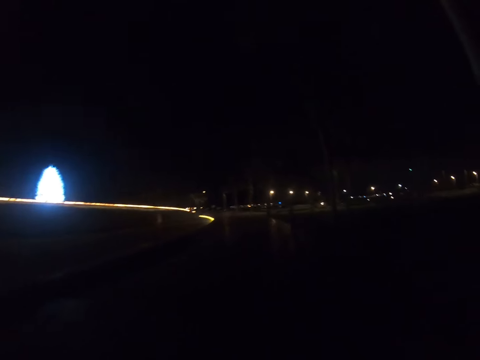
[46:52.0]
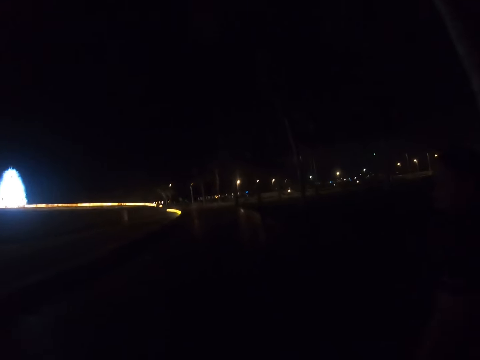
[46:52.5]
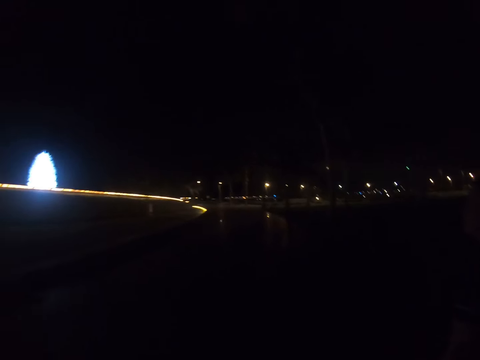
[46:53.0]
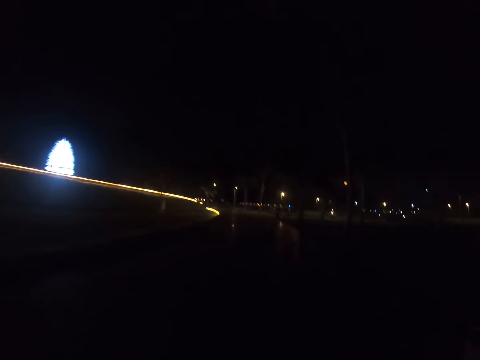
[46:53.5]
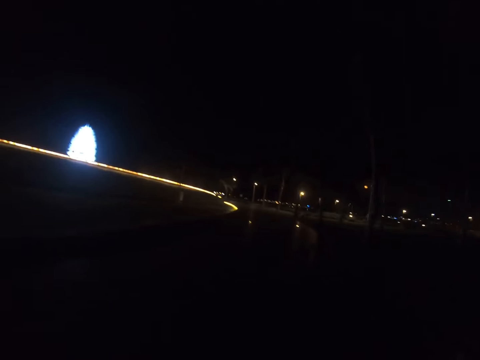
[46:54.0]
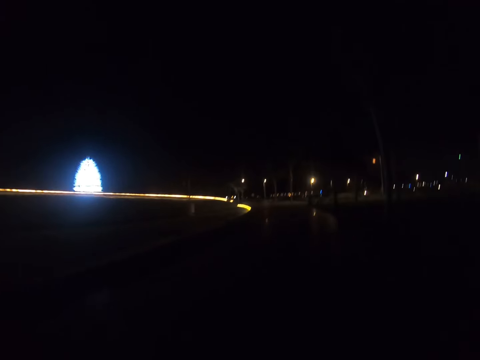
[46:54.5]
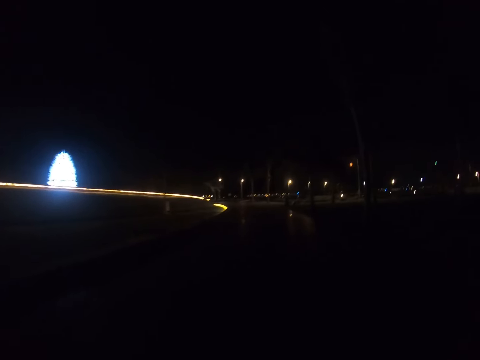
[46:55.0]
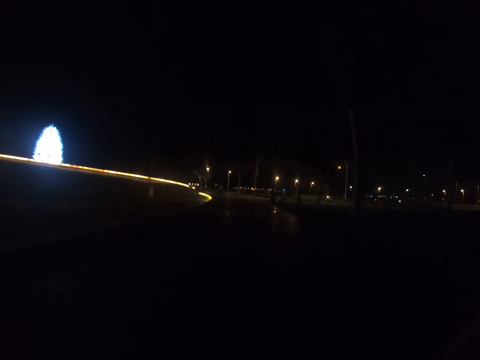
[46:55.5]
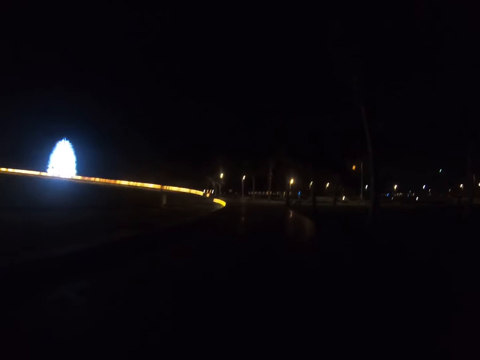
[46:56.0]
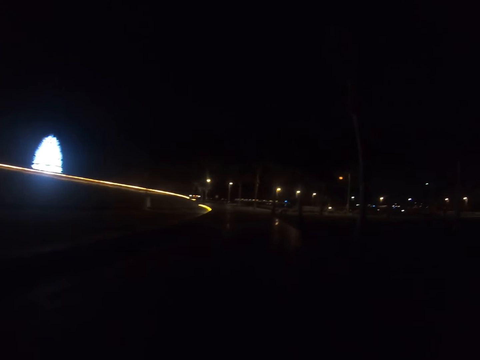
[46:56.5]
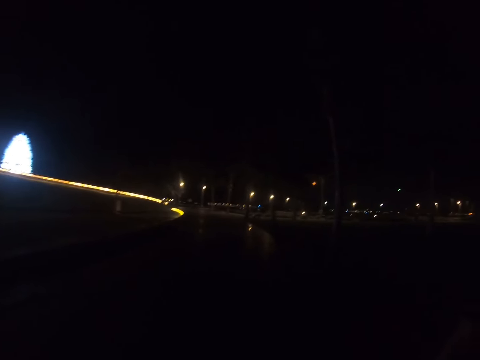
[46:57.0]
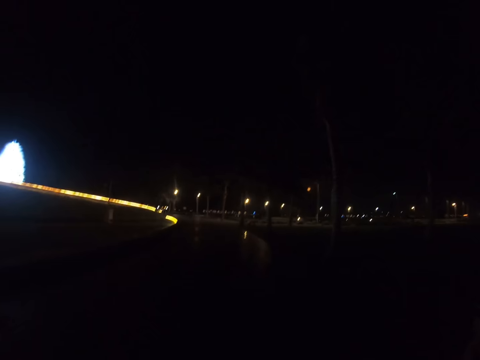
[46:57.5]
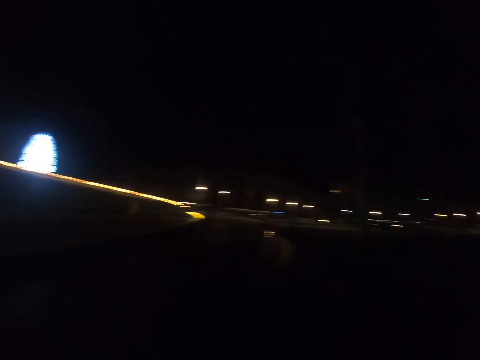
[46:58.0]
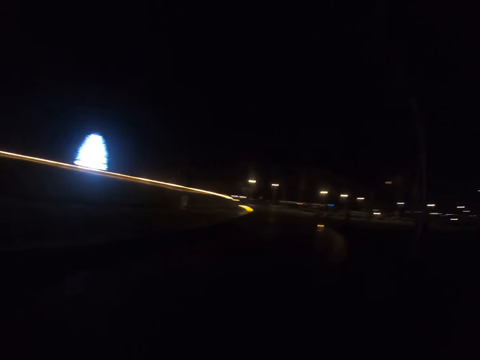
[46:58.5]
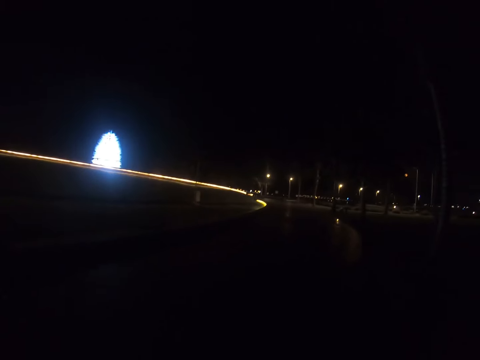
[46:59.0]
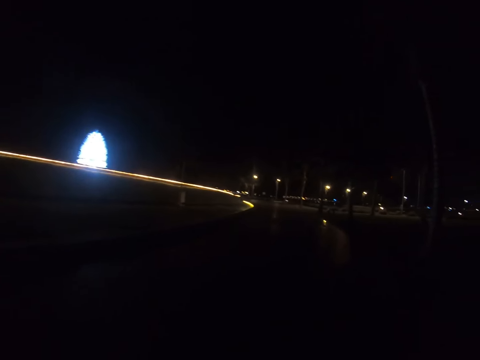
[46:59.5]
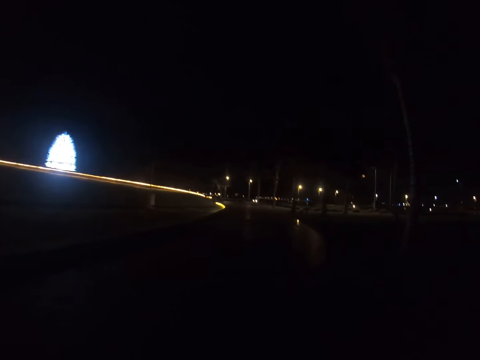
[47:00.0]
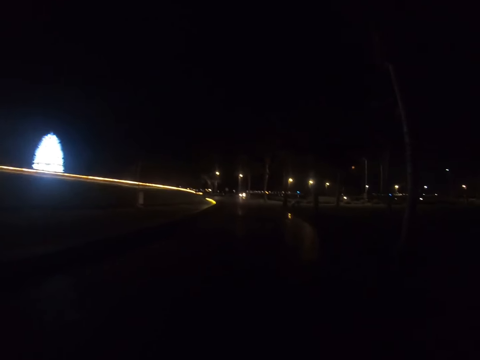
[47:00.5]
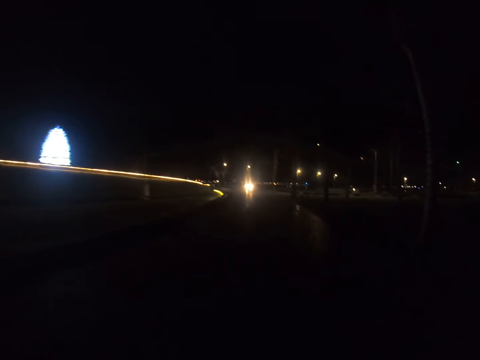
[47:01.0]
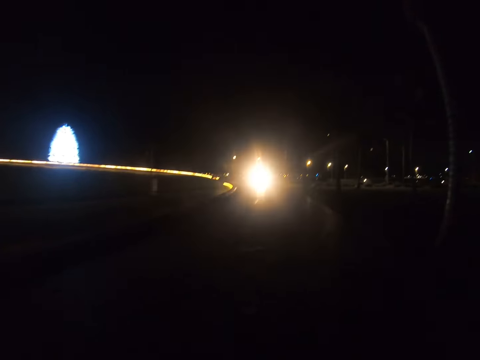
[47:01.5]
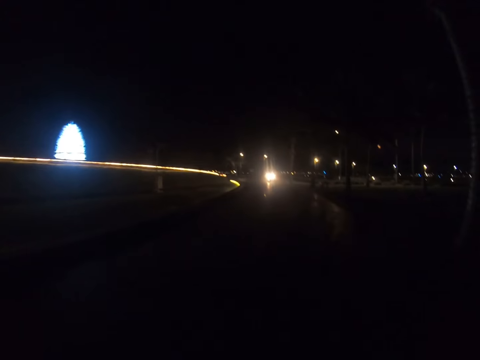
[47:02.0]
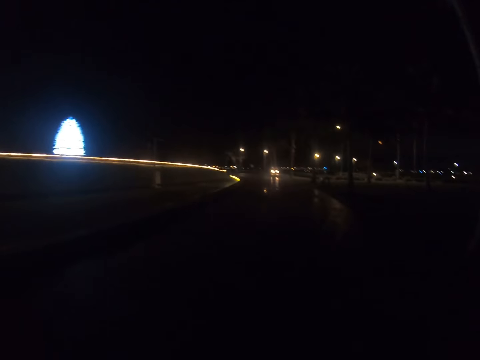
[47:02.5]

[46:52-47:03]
The camera wearer walks on the road. A man walks down the road.

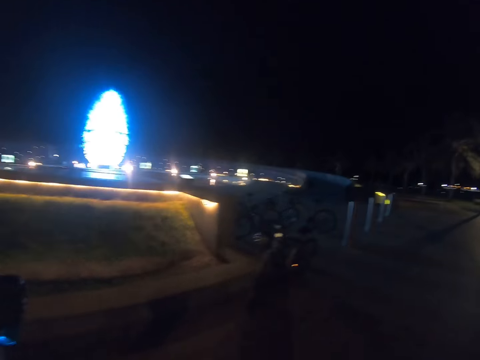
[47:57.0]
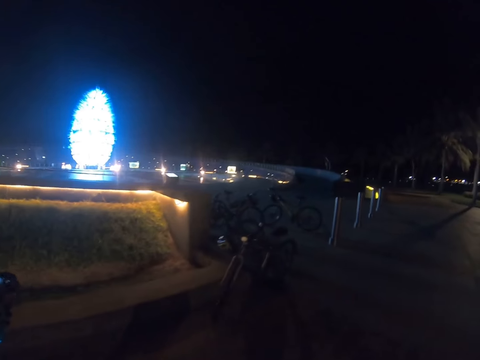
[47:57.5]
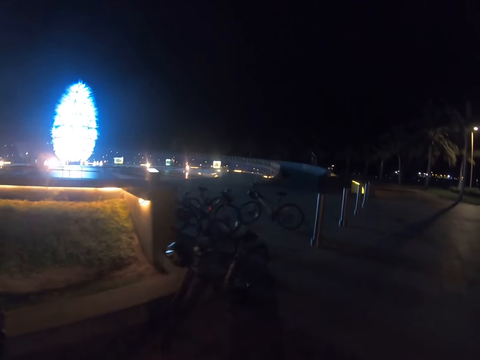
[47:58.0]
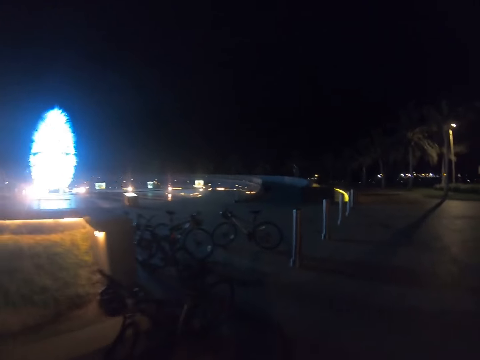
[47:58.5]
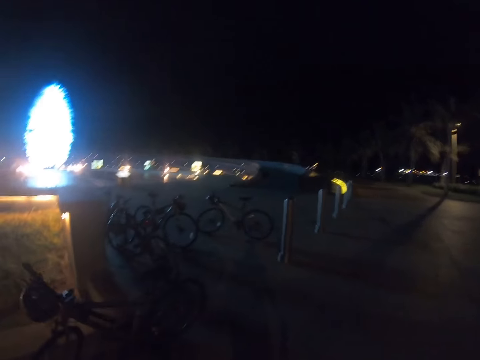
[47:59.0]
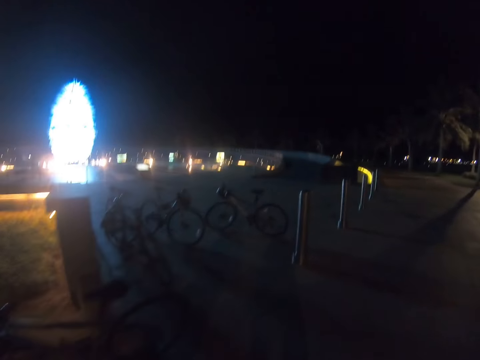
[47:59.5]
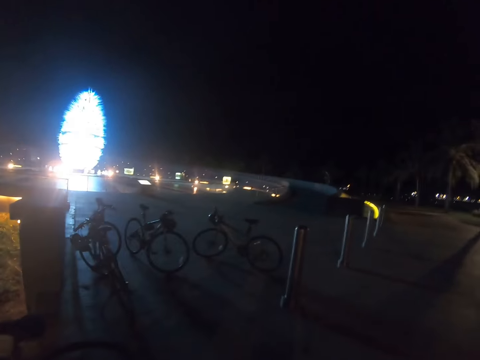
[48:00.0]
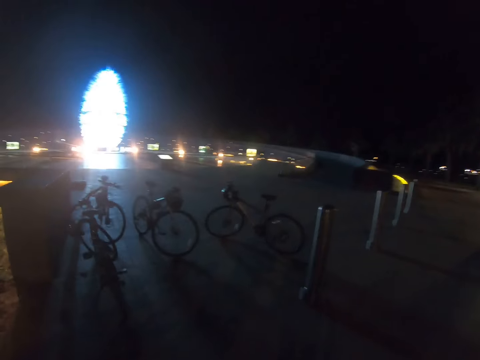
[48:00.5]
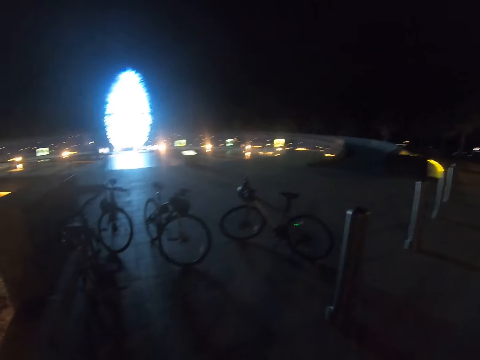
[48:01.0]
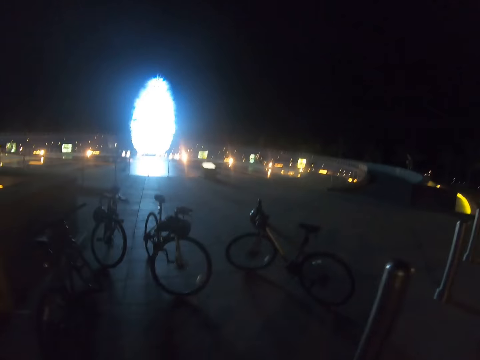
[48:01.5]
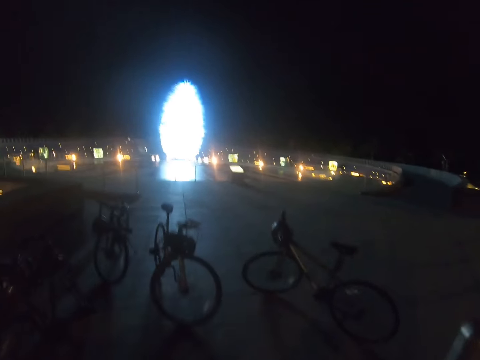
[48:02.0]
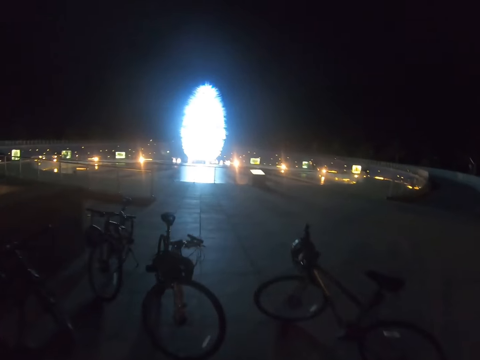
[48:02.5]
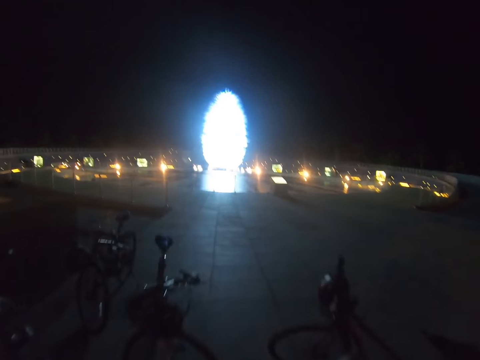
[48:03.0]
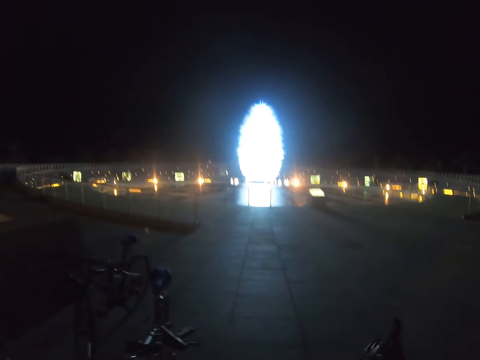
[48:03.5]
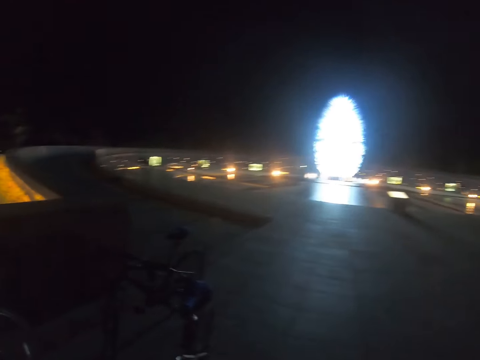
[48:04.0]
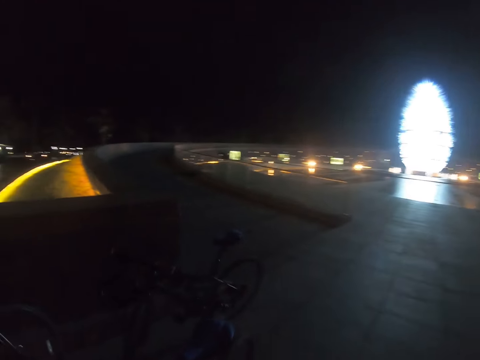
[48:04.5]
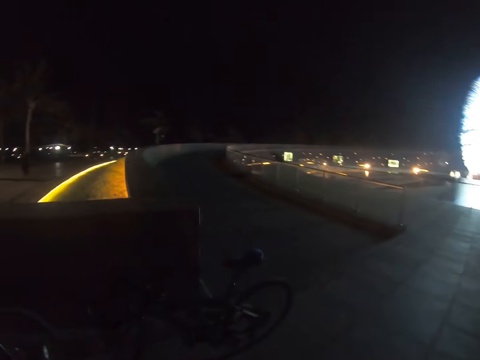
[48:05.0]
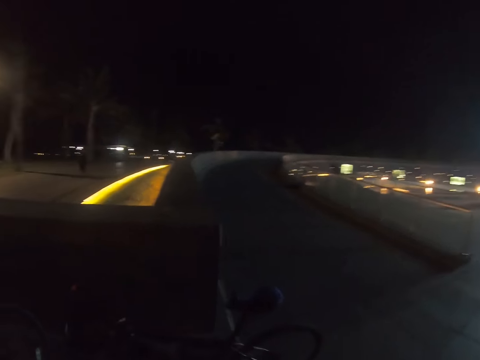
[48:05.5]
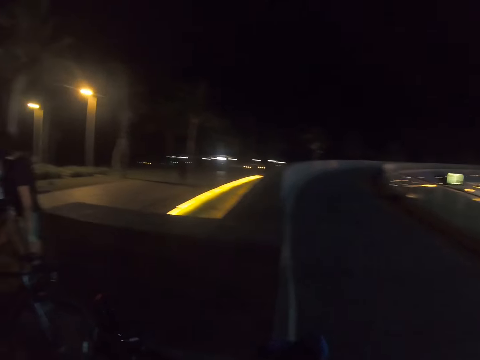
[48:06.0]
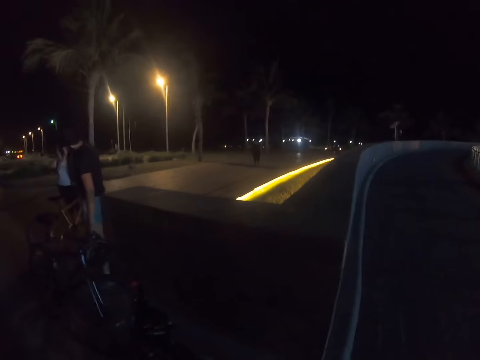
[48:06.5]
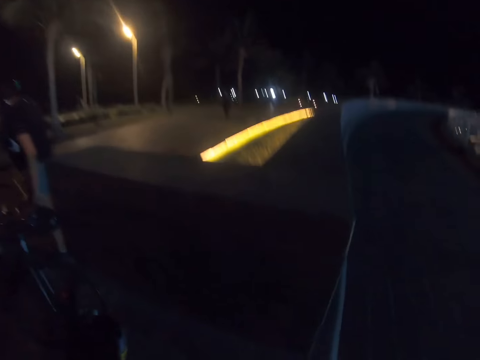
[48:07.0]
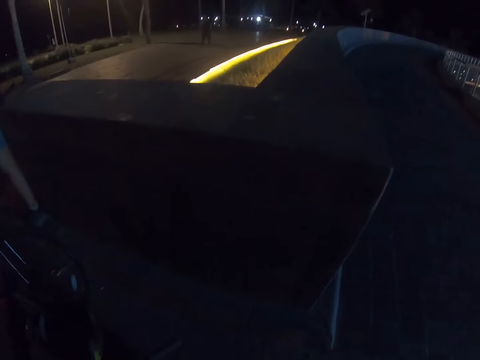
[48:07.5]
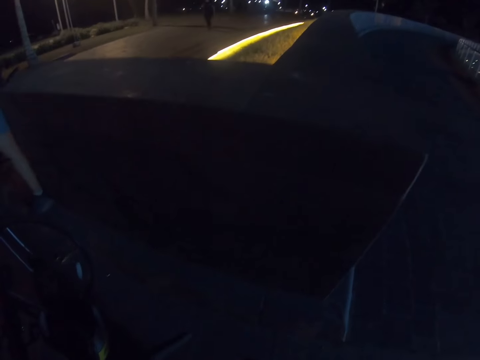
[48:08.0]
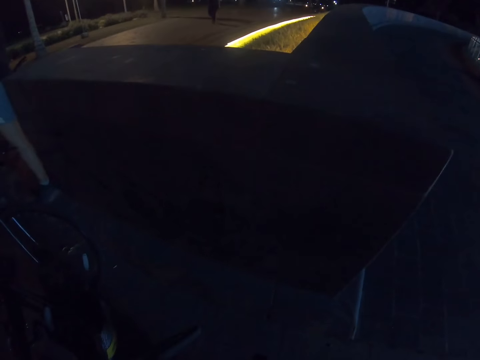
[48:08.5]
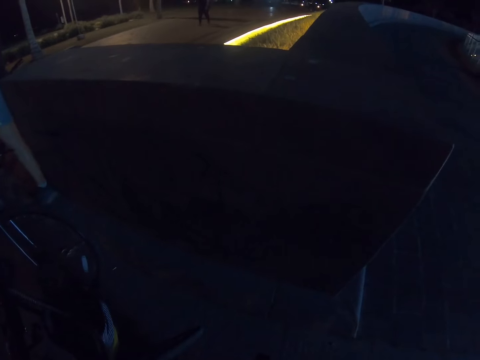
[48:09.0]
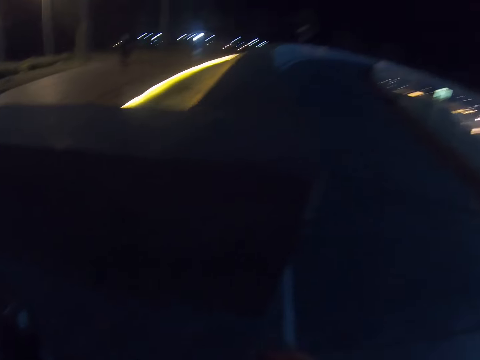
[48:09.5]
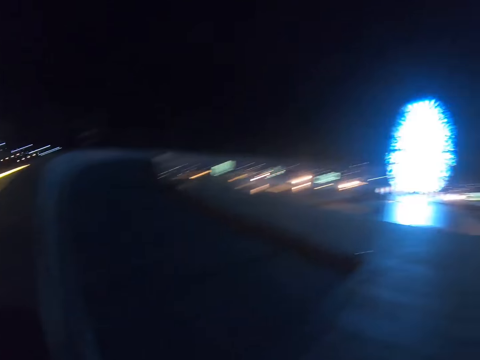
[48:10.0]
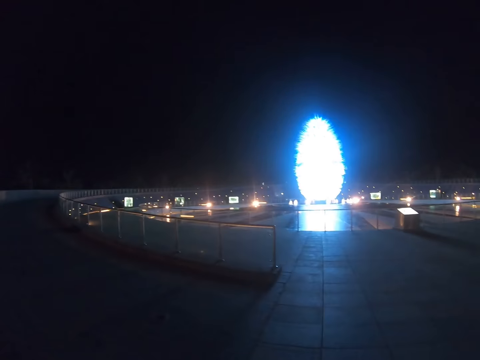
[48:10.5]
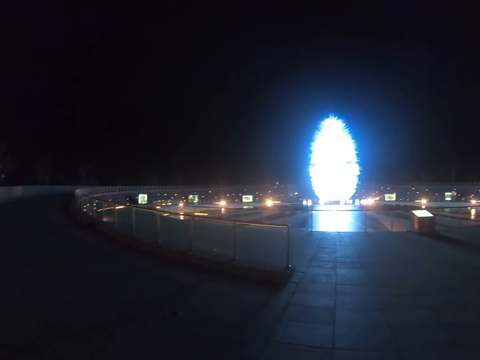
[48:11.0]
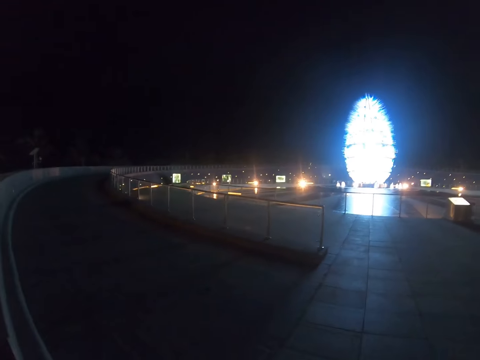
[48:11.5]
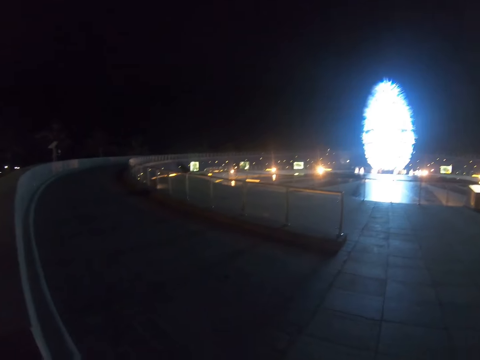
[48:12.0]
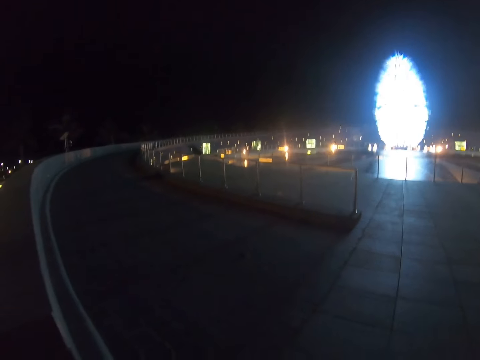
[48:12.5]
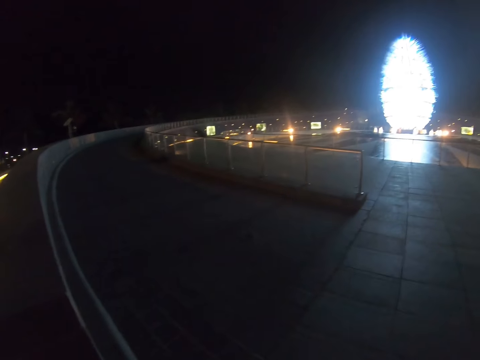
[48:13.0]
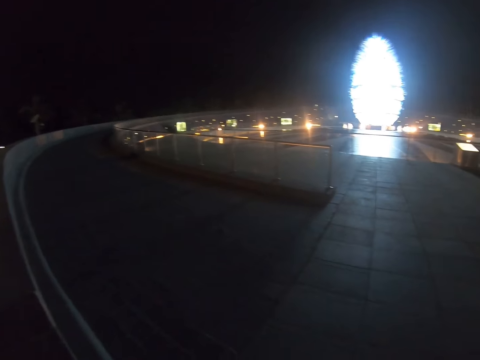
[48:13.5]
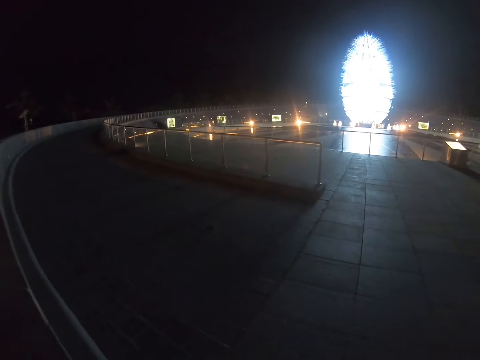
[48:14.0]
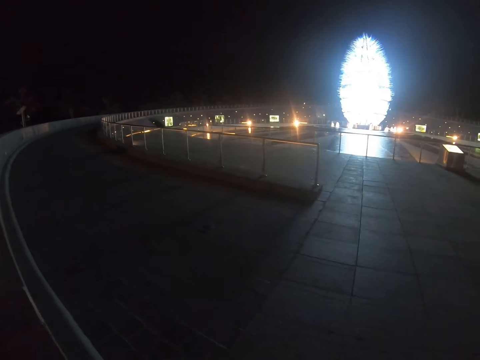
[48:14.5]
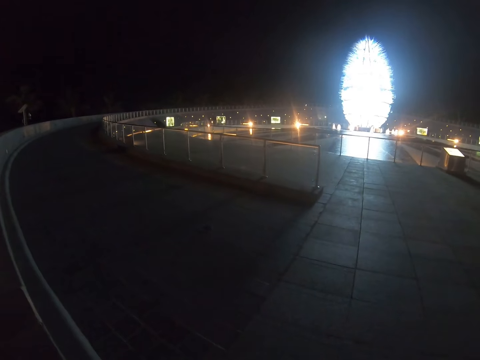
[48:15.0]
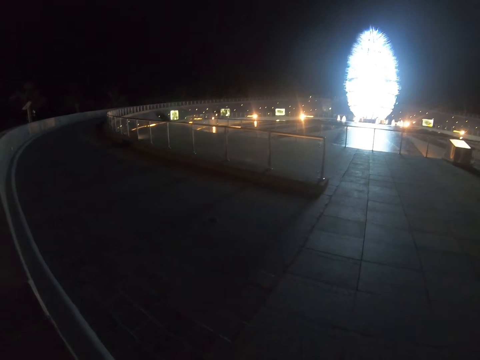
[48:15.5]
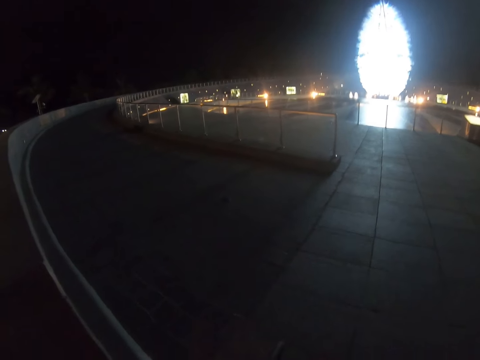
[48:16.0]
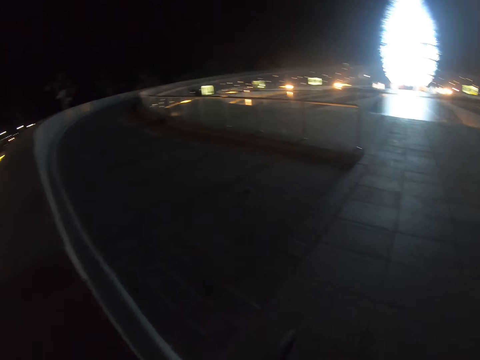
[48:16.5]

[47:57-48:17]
The camera wearer walks to the bicycles parking zone. They stop. They look around.
